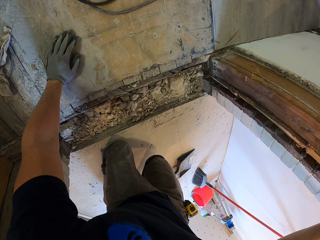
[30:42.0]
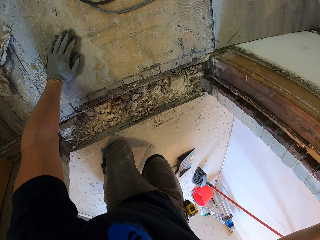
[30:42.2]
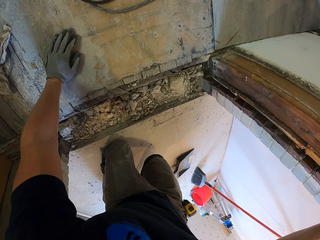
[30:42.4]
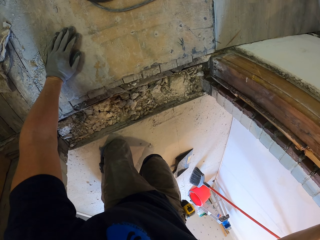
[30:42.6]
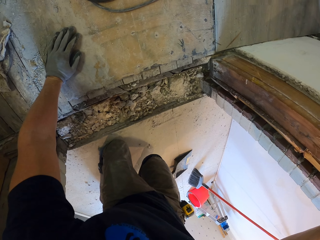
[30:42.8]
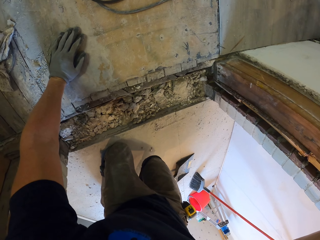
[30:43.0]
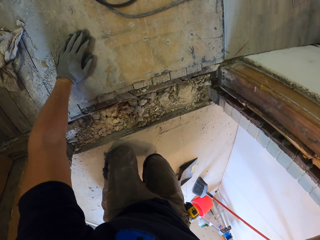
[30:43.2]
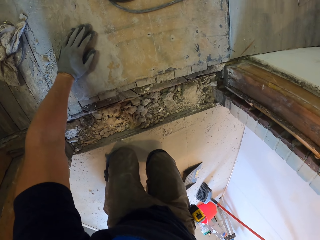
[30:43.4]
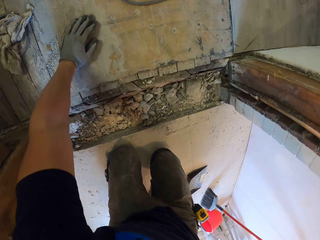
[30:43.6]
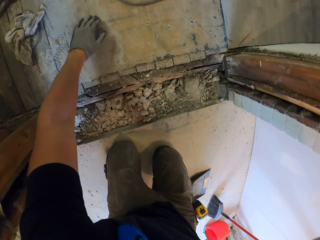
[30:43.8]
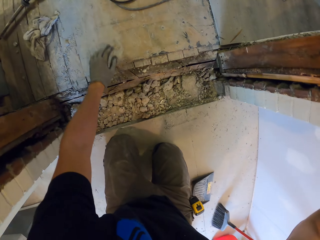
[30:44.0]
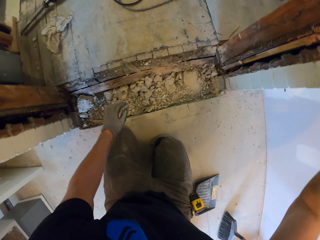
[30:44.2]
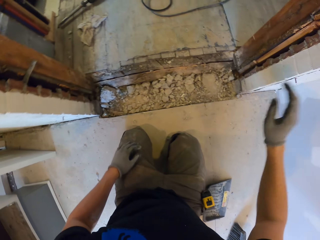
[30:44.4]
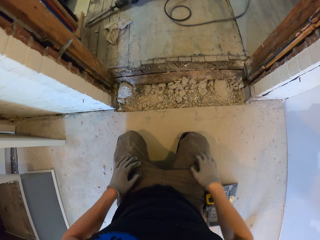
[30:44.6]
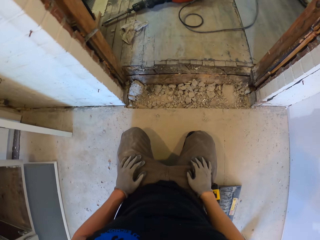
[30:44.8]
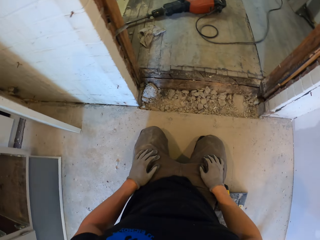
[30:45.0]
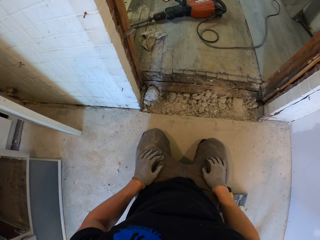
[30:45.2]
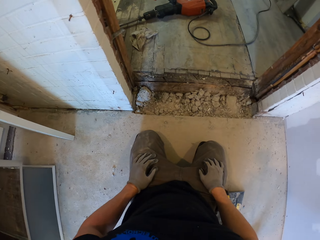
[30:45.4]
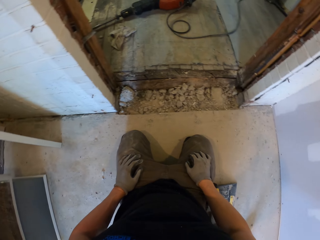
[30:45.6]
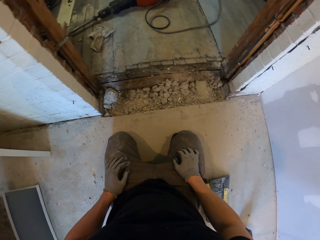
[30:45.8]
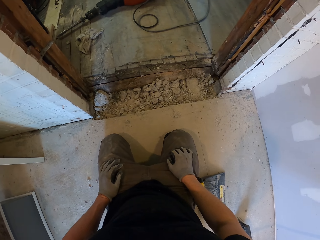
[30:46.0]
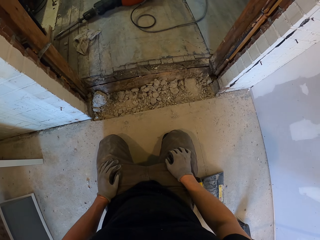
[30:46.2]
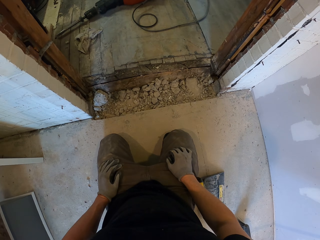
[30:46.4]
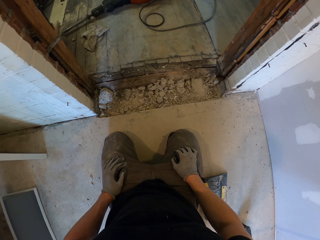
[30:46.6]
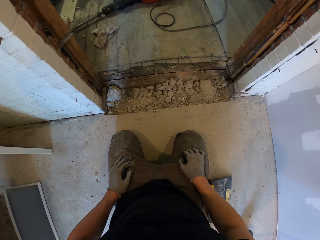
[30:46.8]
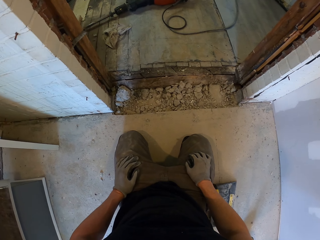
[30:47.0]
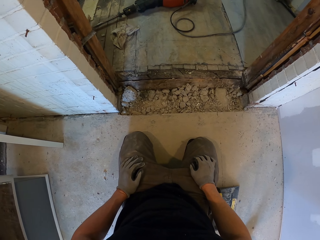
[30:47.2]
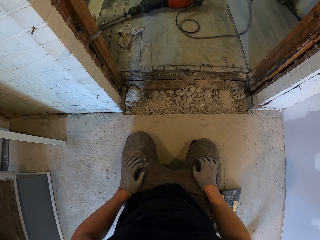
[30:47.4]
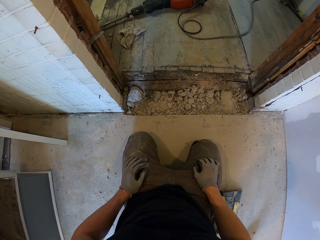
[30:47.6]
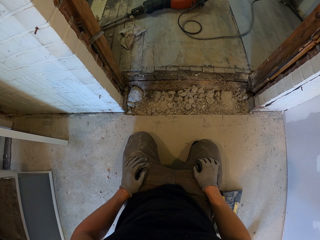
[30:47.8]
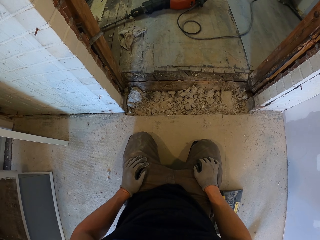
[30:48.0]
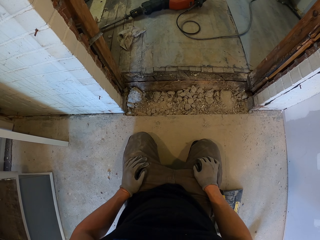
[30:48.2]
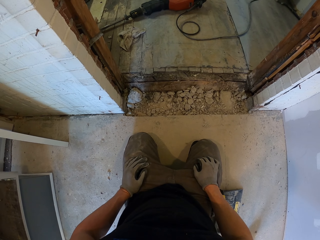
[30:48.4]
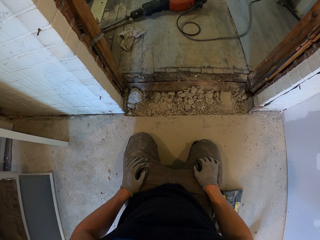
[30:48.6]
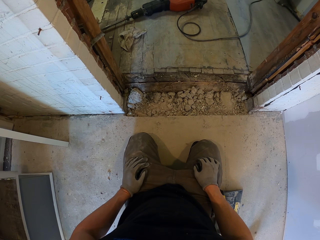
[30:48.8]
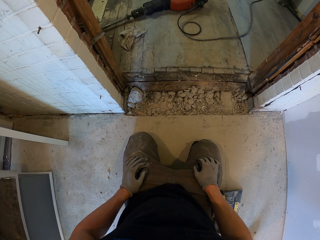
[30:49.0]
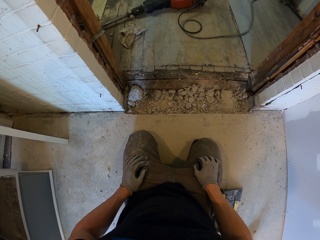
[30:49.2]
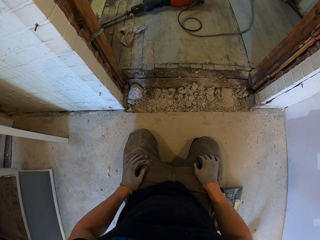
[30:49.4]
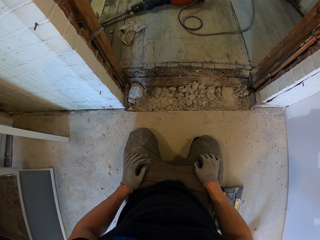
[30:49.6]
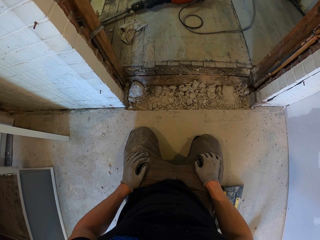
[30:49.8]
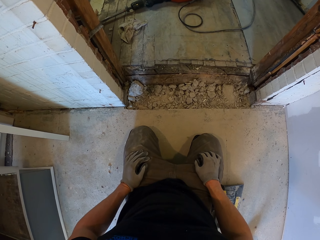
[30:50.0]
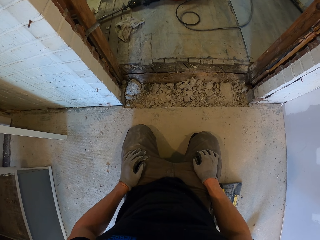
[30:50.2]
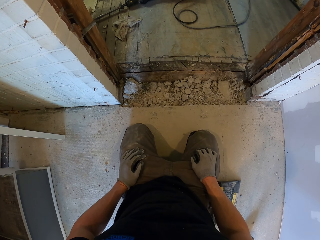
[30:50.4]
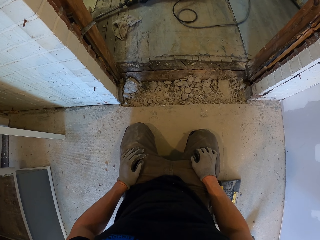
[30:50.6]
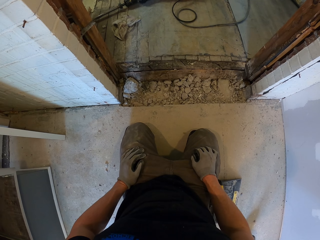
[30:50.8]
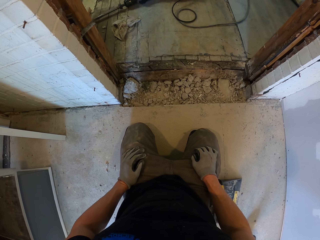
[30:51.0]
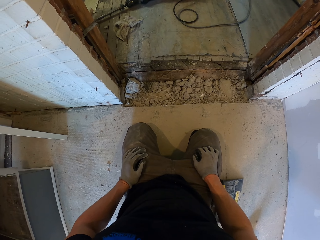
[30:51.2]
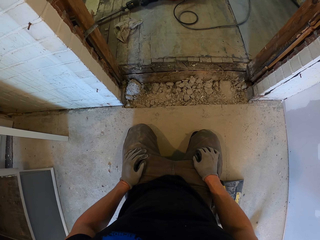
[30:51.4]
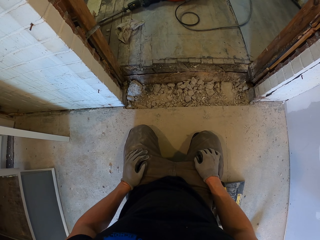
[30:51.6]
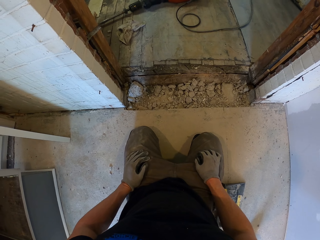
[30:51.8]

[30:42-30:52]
The camera wearer removes his hand on the floor. He looks at the floor.

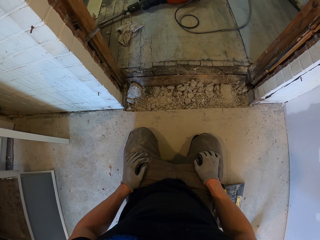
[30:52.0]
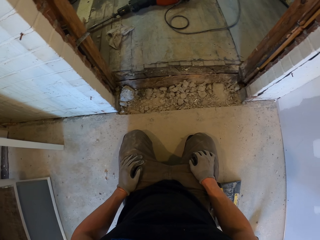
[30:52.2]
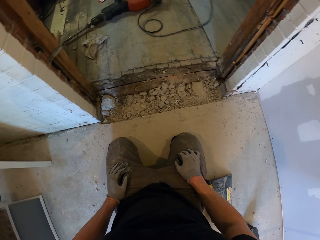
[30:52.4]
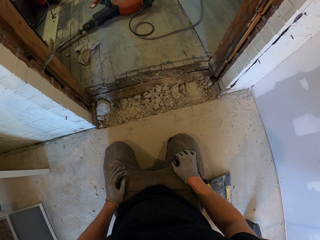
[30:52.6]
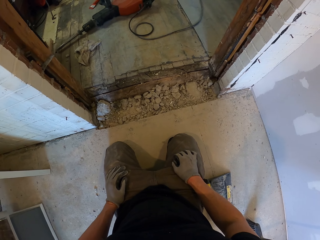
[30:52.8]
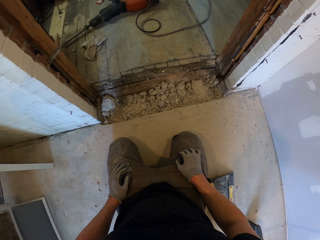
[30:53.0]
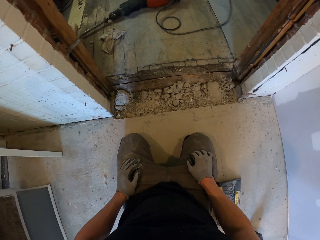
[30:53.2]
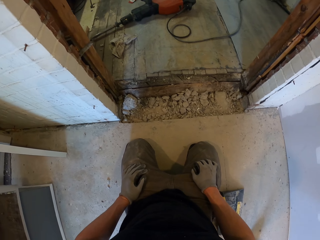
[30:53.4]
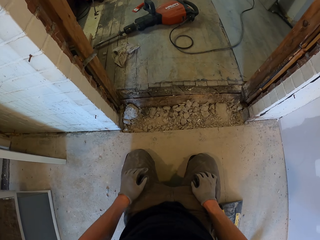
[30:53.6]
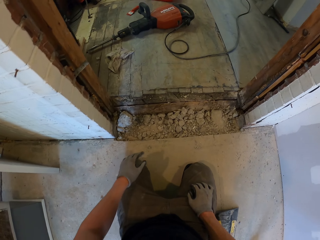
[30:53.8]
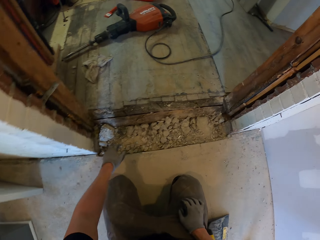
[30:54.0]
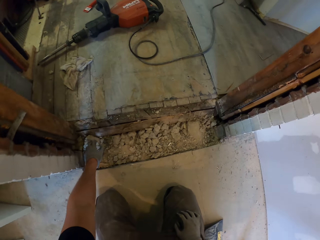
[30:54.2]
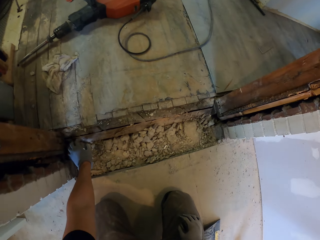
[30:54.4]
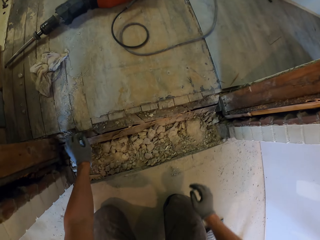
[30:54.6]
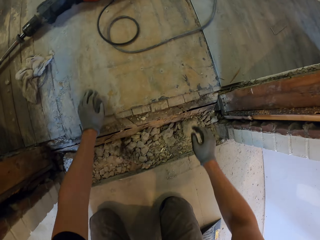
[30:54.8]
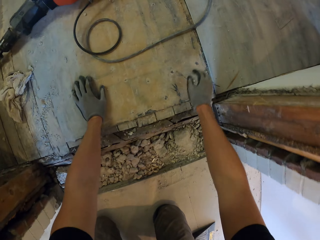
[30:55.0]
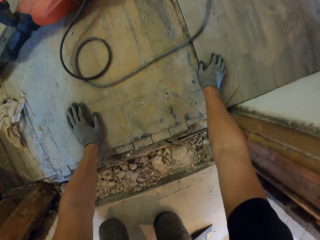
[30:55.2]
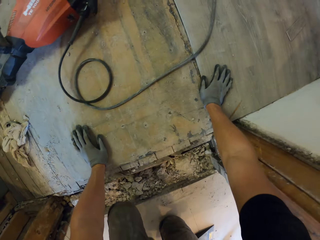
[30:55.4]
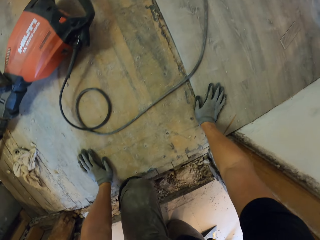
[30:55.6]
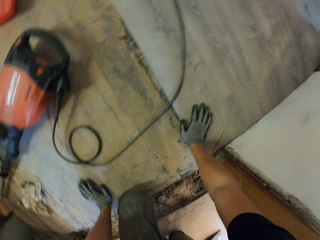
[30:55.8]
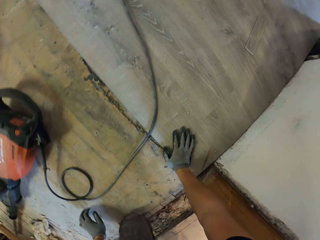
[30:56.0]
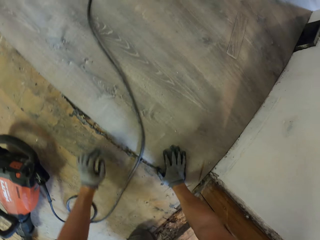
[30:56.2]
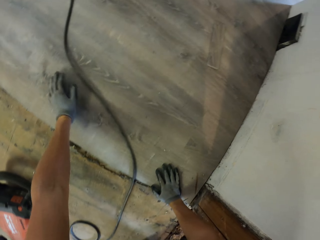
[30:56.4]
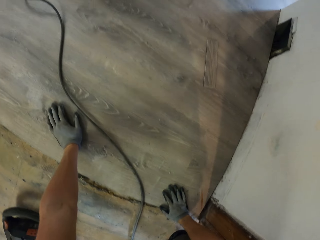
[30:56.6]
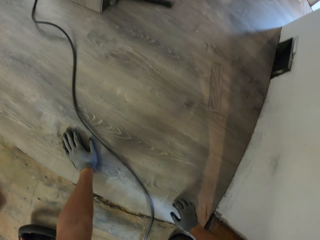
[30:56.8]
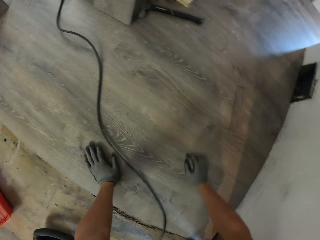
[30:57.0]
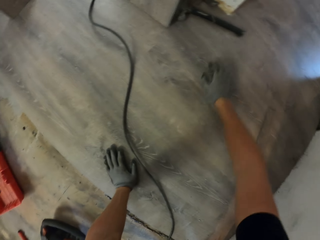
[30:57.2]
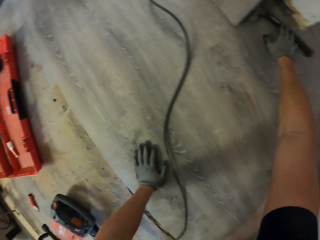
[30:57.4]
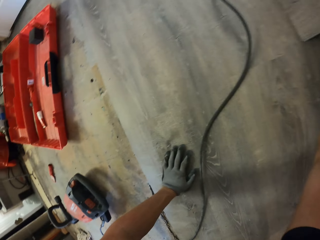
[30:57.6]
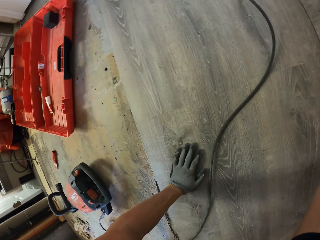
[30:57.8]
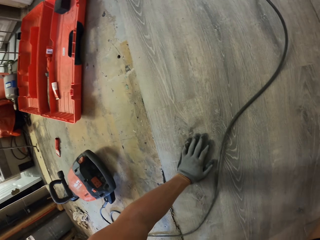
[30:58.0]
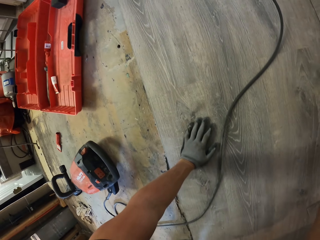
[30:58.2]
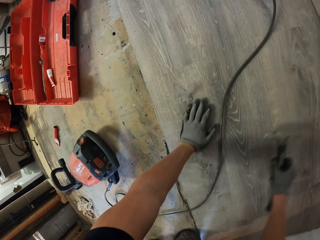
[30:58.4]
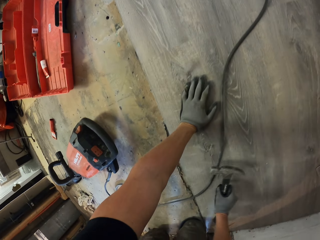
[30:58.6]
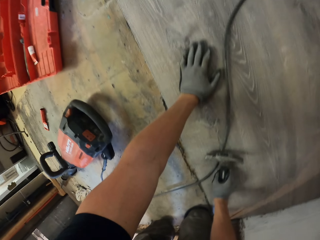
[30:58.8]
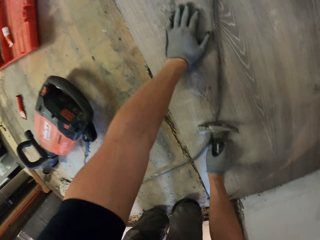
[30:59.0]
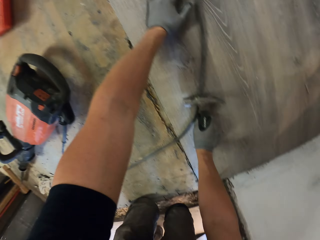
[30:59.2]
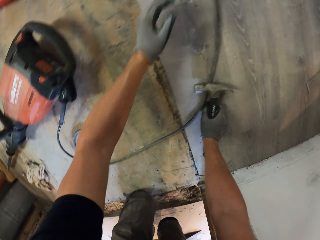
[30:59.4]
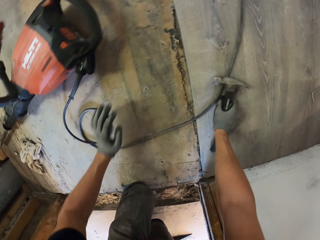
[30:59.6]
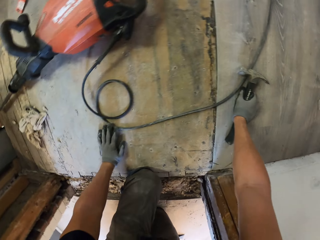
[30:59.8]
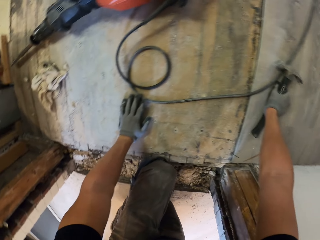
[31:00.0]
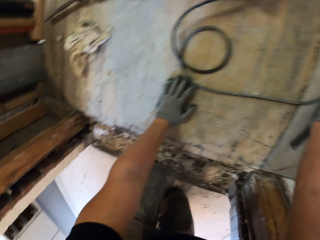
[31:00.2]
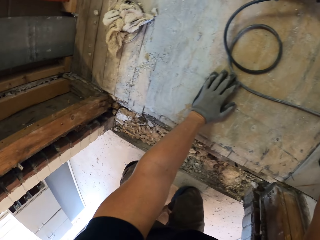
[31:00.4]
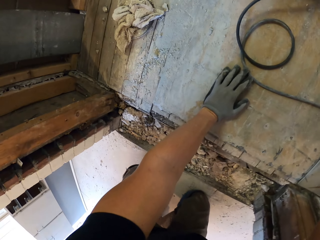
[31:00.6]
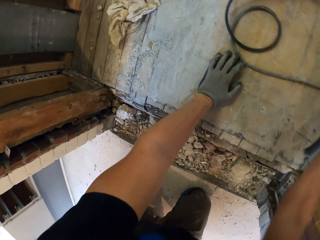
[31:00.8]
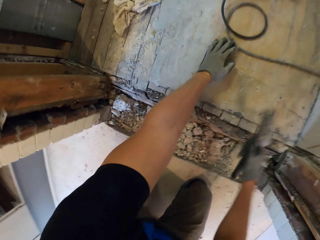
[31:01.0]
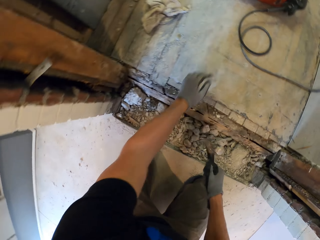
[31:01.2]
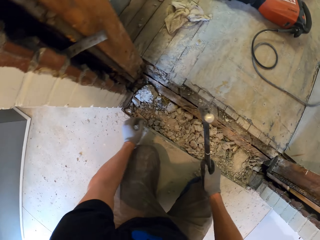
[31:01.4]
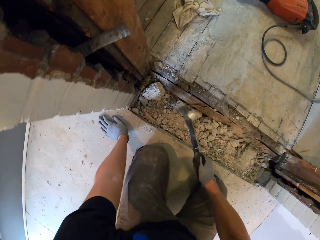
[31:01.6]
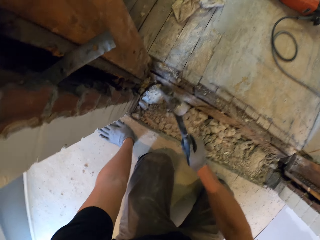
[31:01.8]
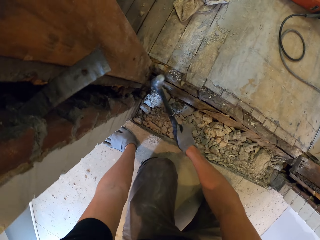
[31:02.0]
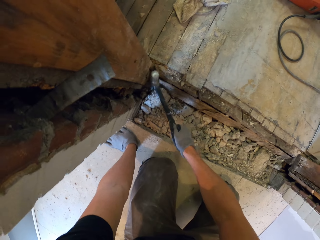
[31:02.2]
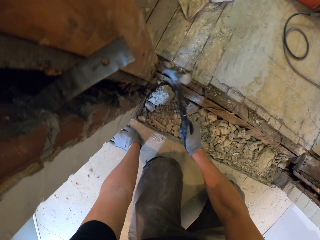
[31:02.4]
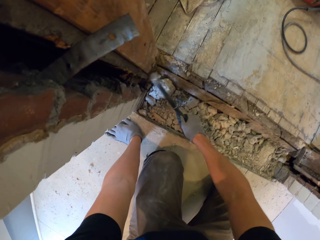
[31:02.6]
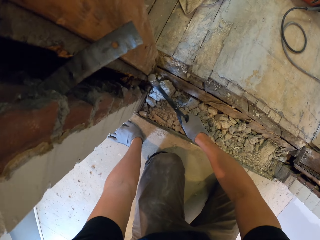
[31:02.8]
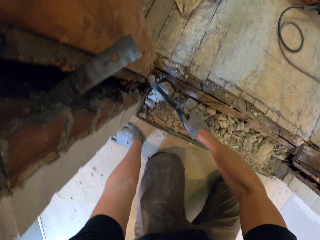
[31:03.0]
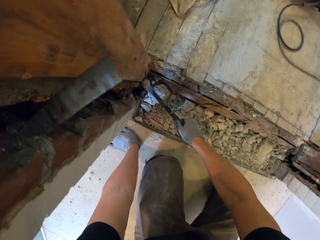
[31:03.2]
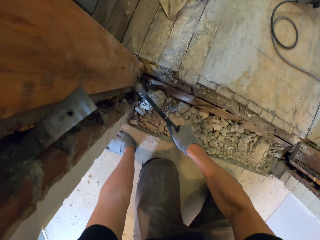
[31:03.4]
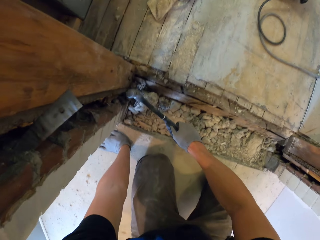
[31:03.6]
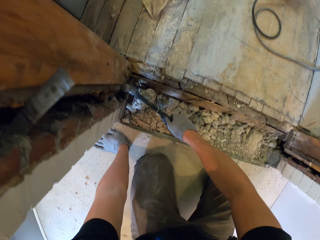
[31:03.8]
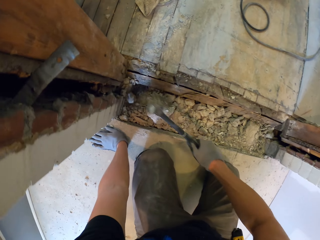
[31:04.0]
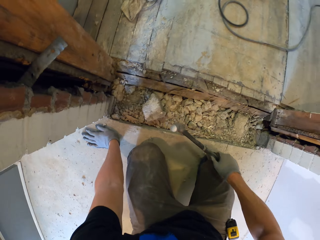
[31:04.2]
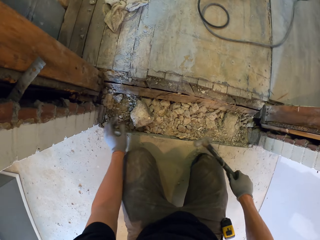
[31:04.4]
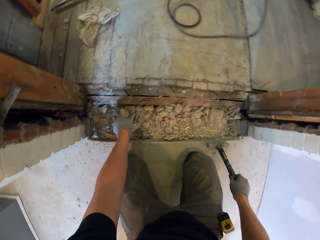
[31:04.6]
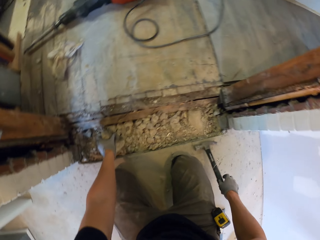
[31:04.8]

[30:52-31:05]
The camera wearer touches the floor. He walks on the floor with his knees. He picks up a hammer. He walks on the floor with his knees. He hammers the concrete. He removes the concrete with the hammer.
